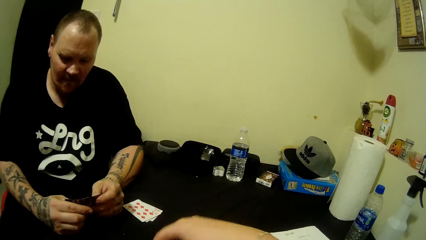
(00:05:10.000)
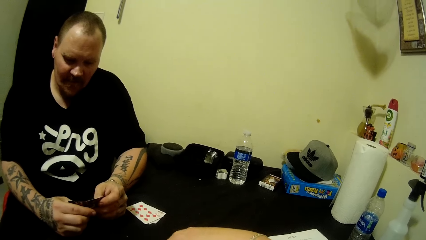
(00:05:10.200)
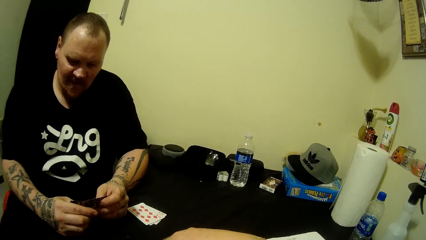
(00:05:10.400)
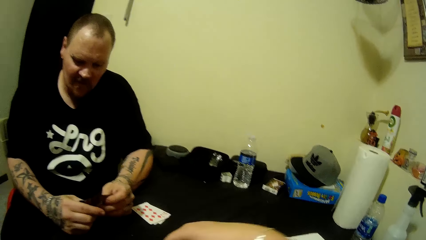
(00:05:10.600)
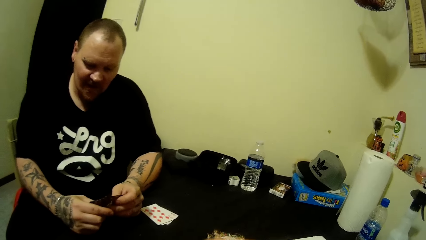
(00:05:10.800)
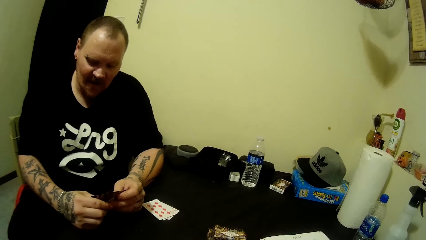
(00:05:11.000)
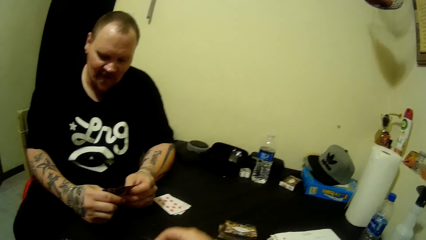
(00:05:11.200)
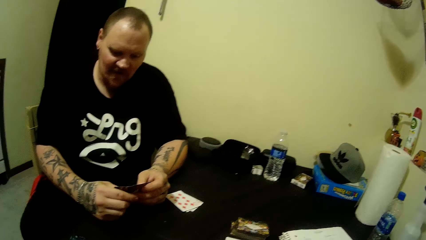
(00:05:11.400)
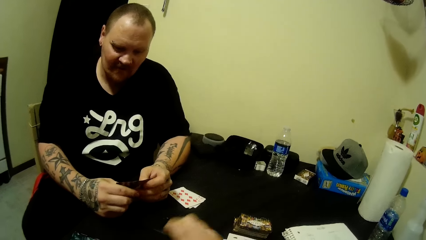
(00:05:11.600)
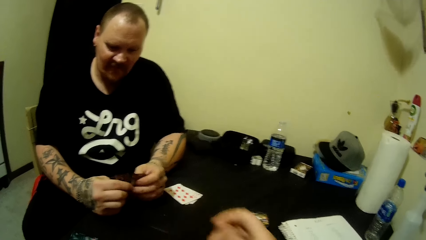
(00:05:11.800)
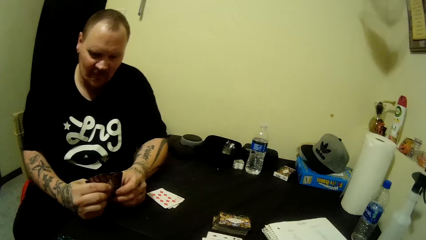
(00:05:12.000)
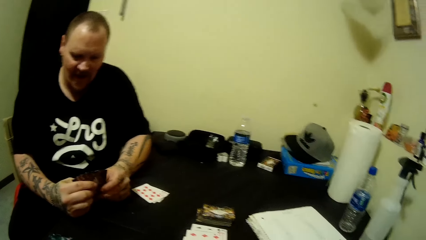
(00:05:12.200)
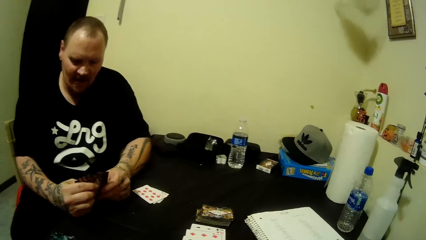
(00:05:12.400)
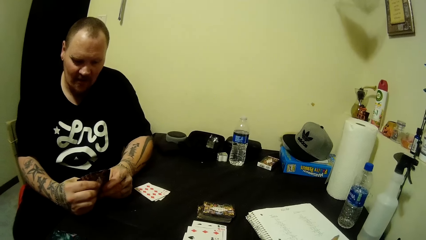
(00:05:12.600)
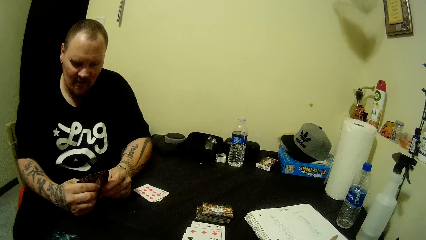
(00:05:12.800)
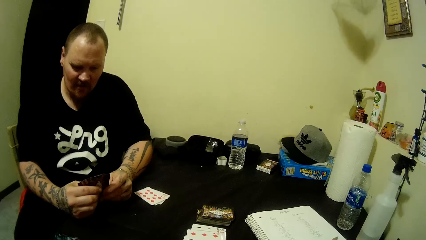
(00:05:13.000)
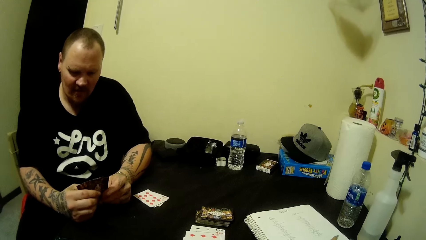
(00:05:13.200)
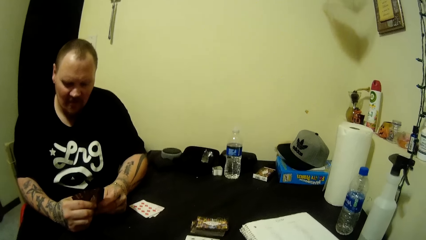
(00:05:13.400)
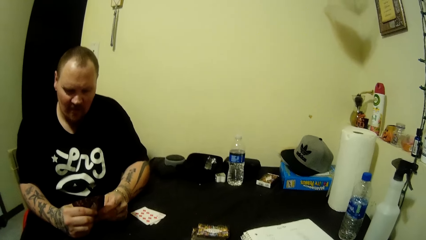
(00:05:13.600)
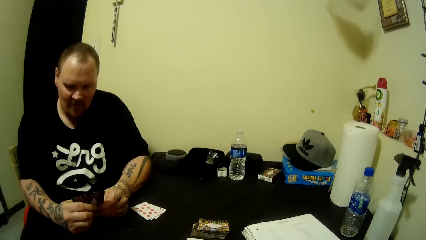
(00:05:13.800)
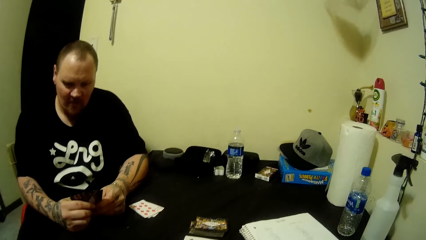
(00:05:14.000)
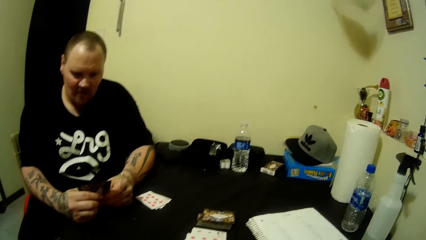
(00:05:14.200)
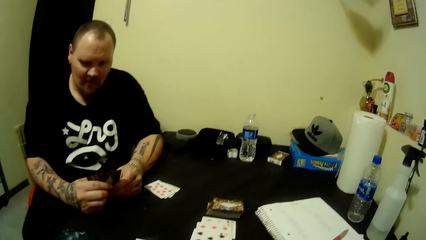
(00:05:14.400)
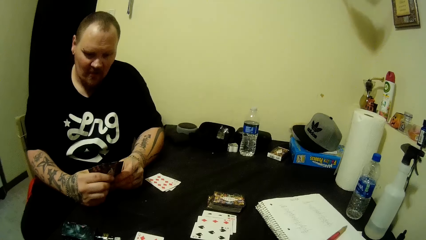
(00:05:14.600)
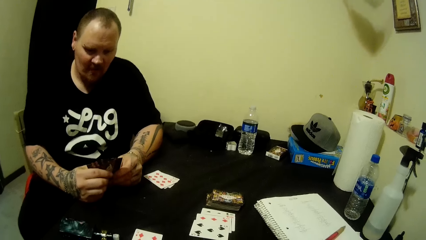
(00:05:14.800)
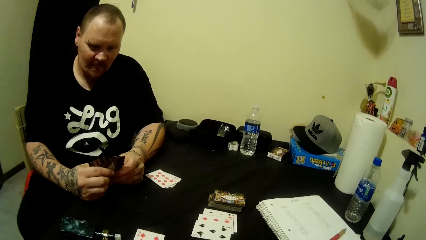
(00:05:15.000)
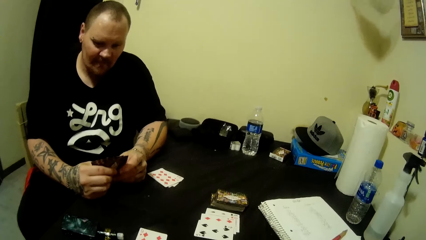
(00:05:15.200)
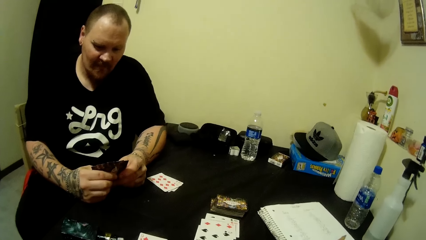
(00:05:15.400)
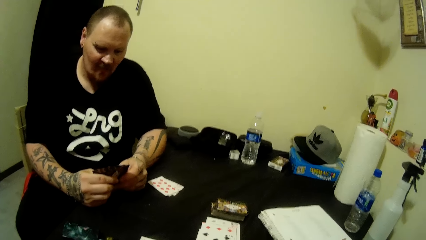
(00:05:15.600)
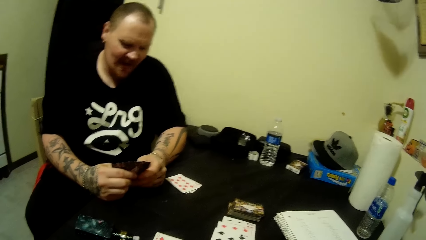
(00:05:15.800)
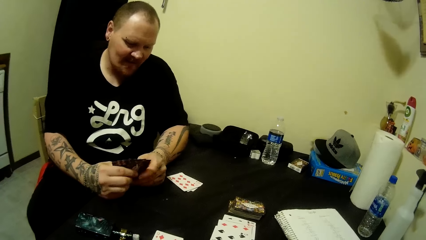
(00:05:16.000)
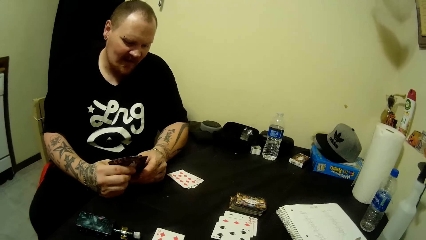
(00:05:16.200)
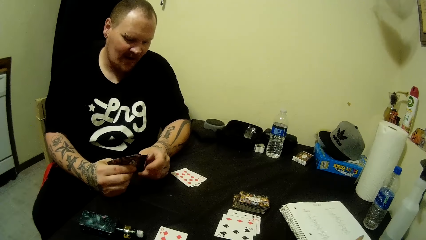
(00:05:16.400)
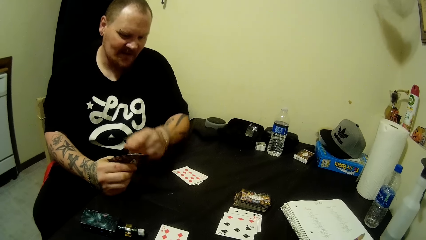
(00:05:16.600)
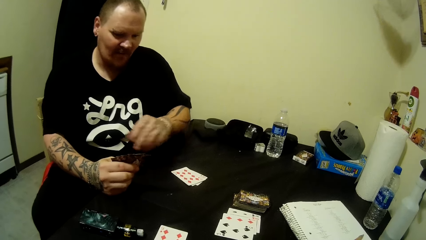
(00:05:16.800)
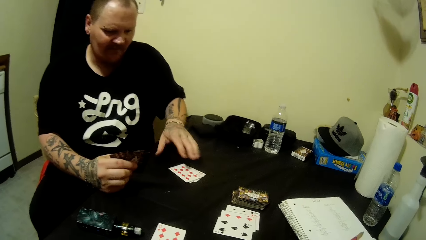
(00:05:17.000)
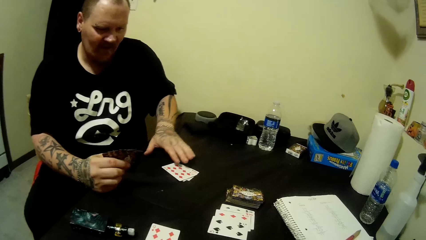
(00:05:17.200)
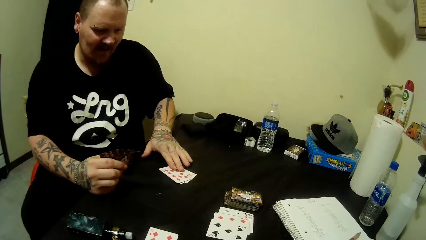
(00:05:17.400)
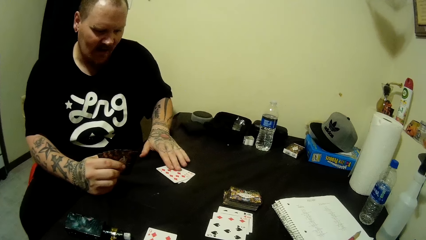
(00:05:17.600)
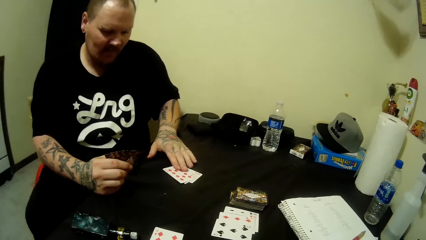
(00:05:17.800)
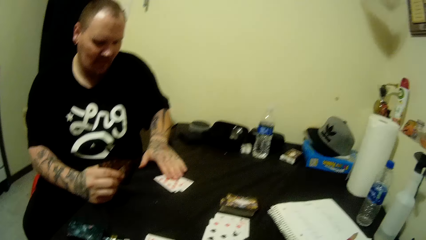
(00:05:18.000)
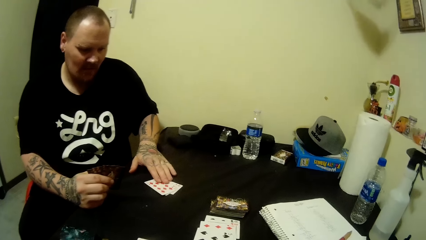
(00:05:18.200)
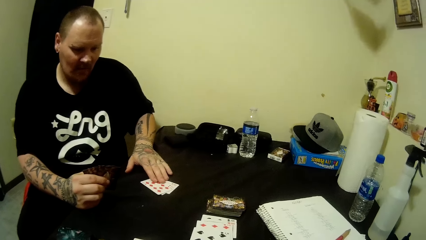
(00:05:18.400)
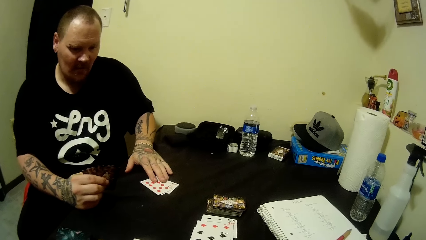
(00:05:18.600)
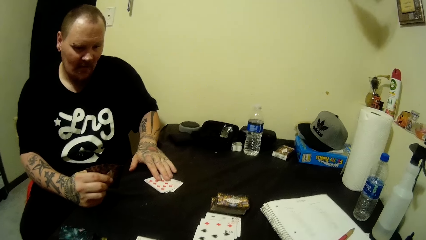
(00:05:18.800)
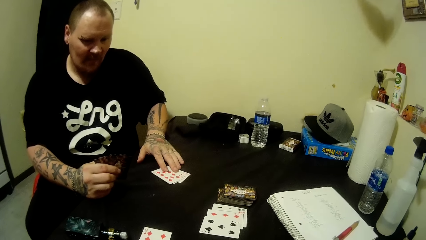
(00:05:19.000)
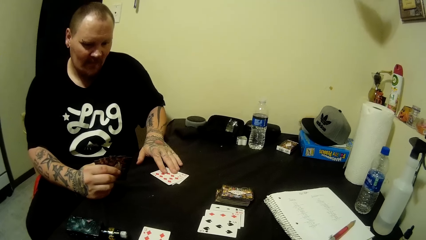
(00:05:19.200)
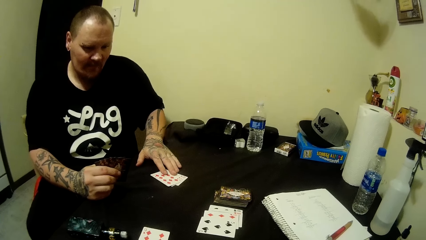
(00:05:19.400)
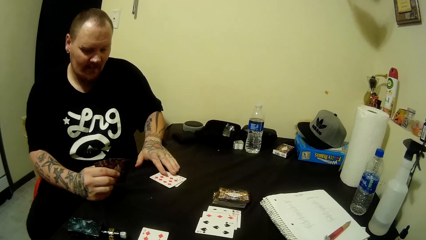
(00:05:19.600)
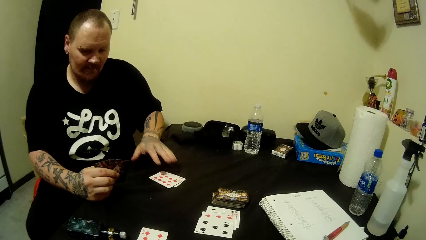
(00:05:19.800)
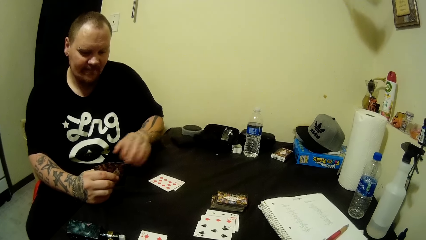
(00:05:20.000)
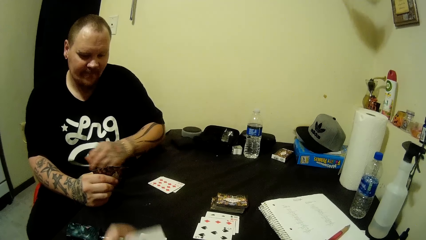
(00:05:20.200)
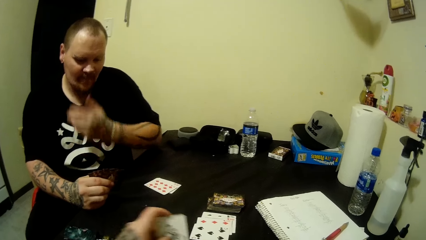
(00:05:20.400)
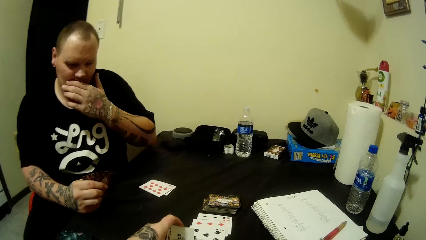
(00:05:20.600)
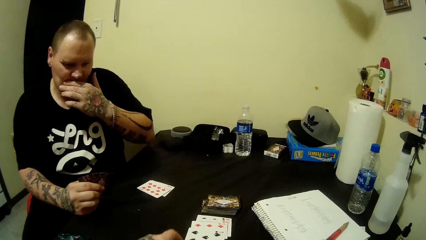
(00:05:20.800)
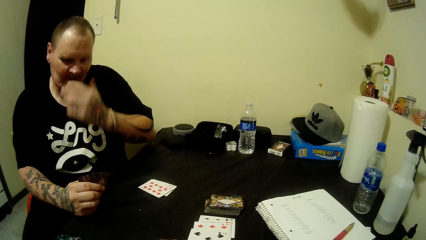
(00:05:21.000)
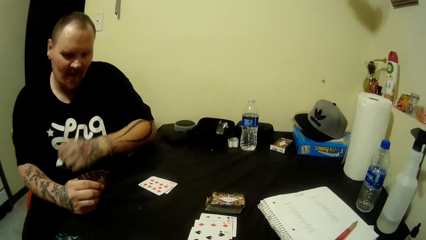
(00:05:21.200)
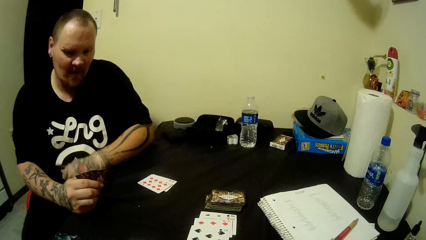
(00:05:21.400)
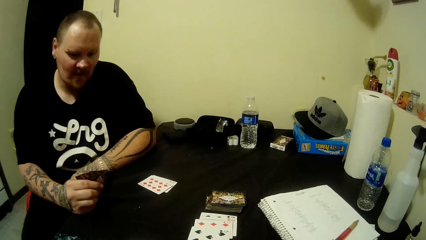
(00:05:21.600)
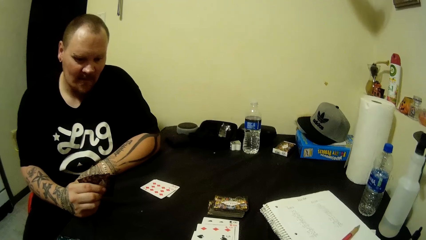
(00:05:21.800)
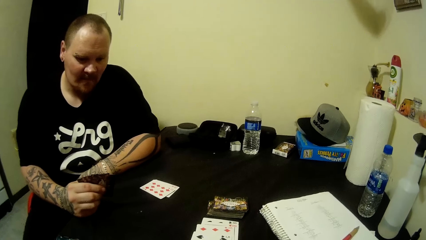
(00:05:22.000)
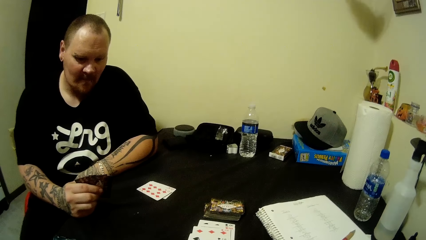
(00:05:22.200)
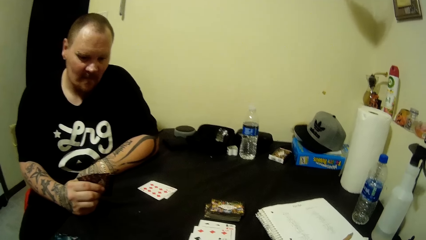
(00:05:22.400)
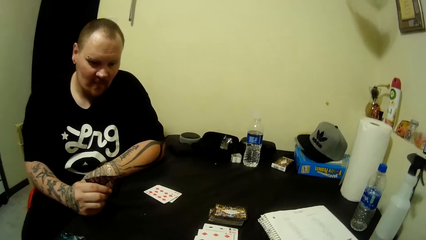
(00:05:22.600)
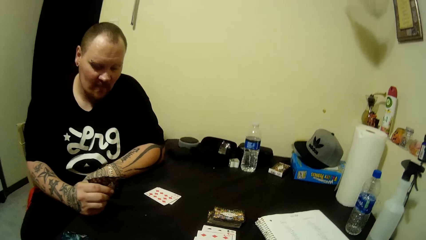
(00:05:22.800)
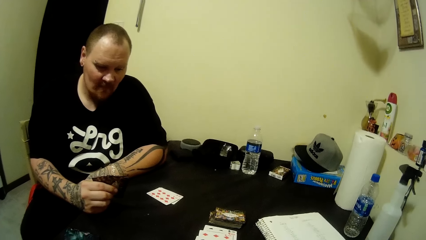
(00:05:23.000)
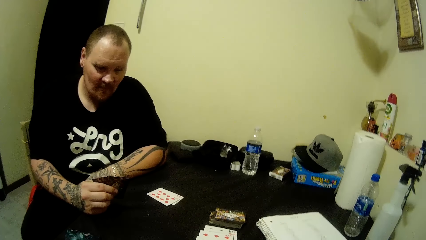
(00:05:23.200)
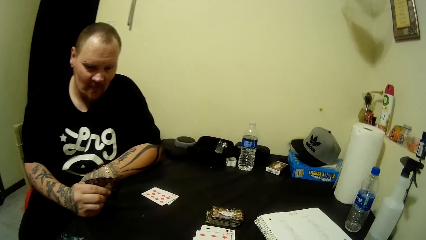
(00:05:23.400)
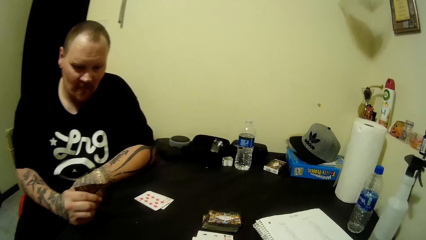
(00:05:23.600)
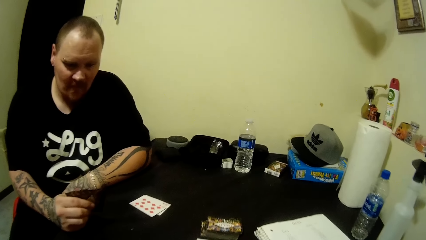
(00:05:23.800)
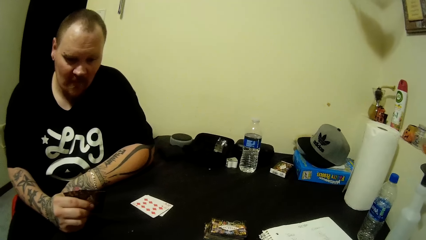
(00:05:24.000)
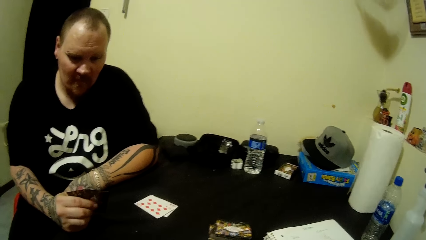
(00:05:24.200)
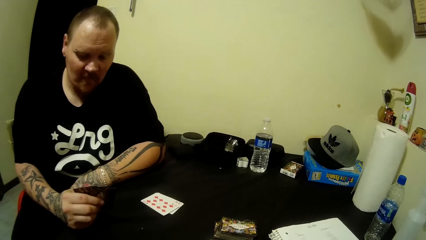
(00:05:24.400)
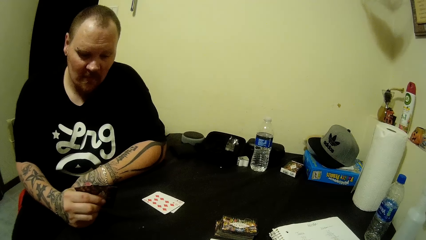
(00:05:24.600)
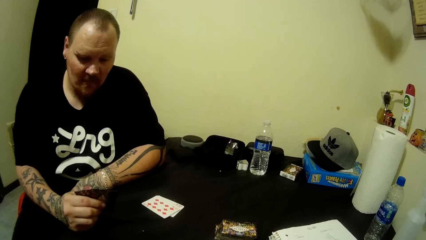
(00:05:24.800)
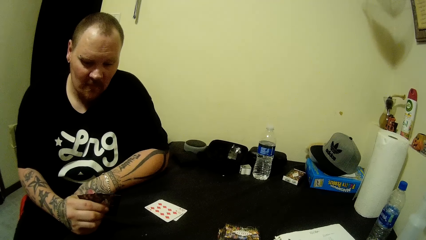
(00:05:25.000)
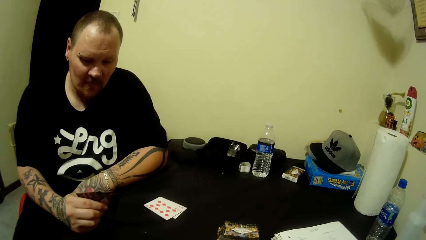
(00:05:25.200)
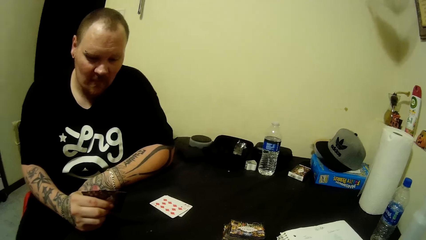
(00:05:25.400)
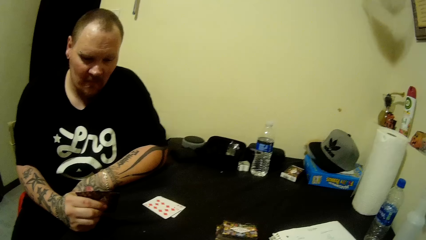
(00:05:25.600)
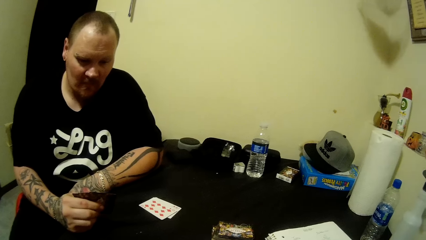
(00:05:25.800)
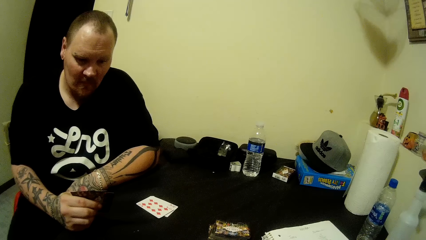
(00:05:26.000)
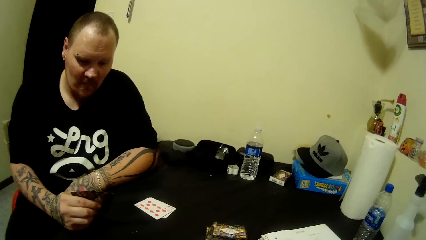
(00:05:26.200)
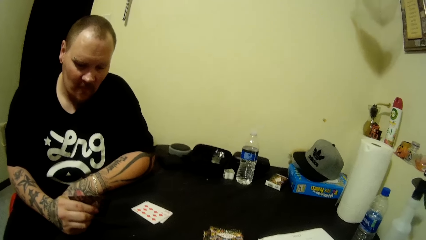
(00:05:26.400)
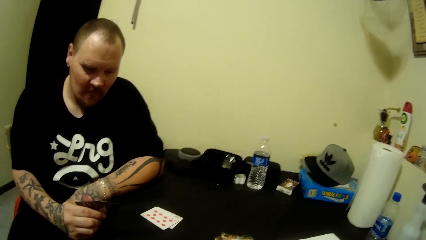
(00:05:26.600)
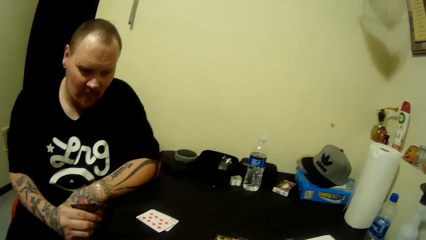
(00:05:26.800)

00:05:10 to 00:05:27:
A person moves the right hand. The camera wearer holds the playing cards on the table with the left hand. He removes his hands from the playing cards on the table and drops a card on the table with his right hand. The person plays with the playing cards. The camera wearer touches his mouth with the left hand.
